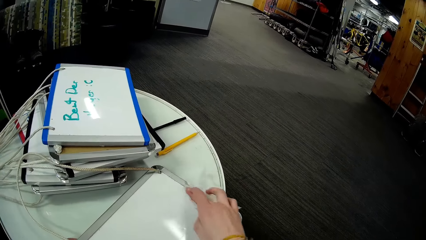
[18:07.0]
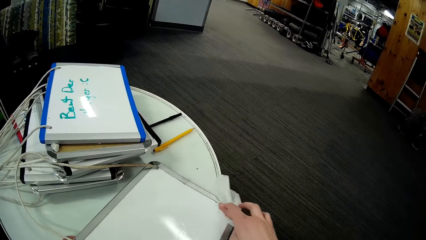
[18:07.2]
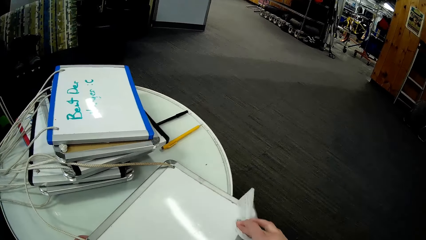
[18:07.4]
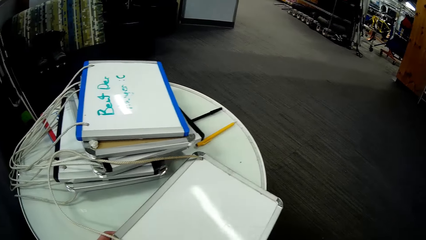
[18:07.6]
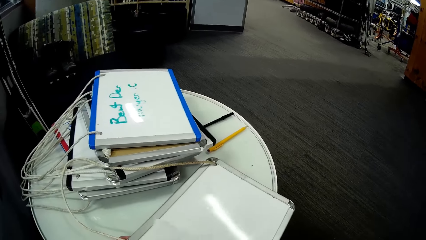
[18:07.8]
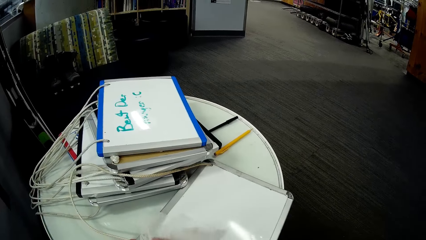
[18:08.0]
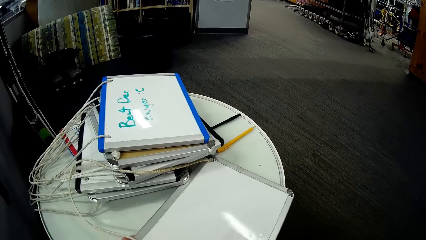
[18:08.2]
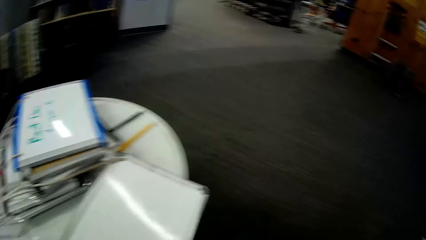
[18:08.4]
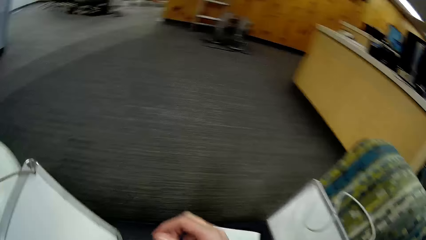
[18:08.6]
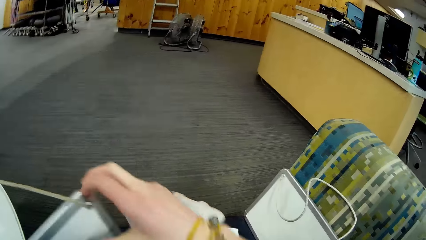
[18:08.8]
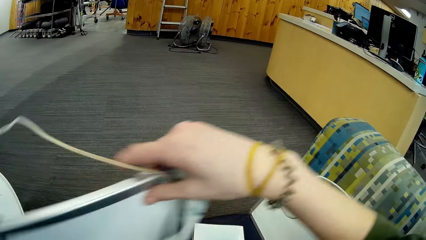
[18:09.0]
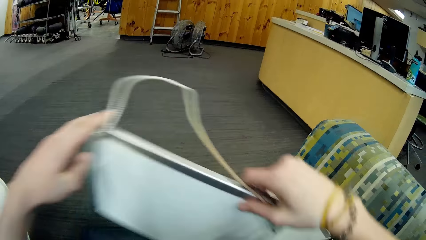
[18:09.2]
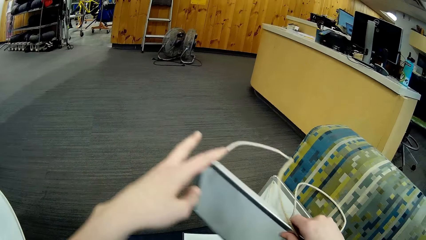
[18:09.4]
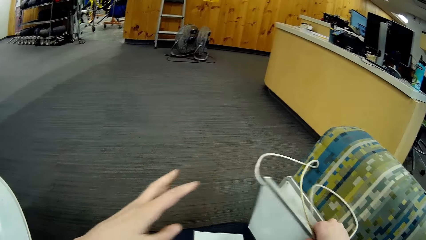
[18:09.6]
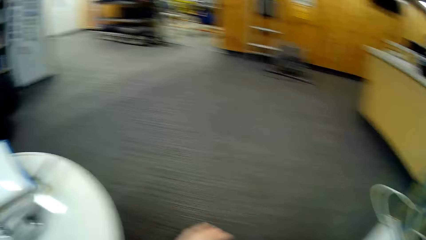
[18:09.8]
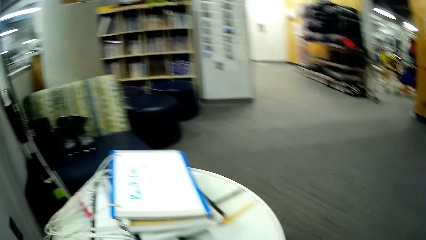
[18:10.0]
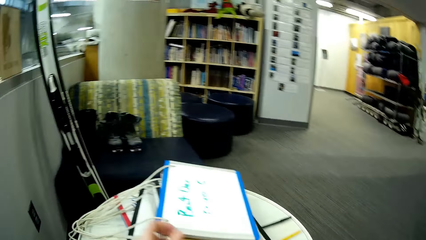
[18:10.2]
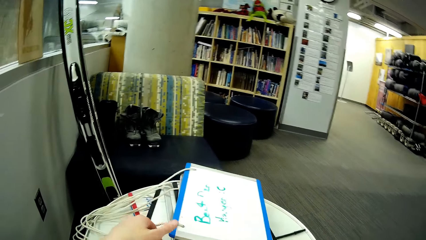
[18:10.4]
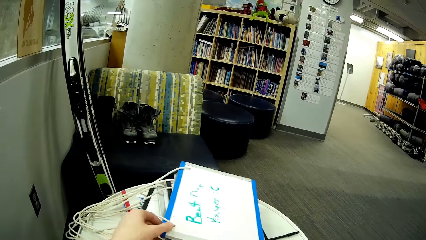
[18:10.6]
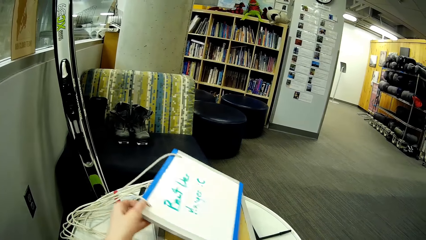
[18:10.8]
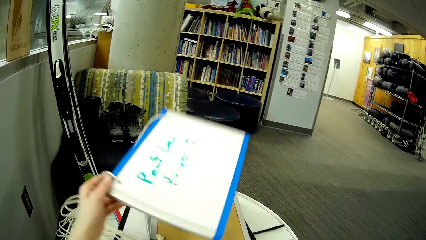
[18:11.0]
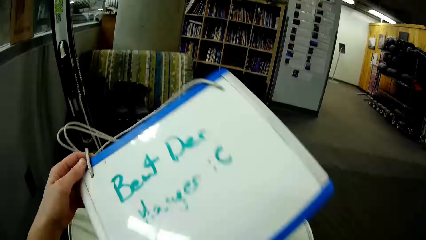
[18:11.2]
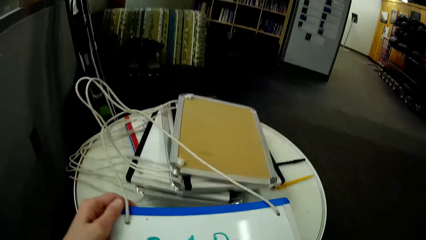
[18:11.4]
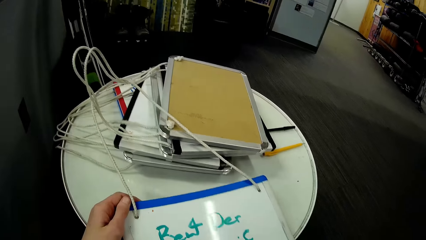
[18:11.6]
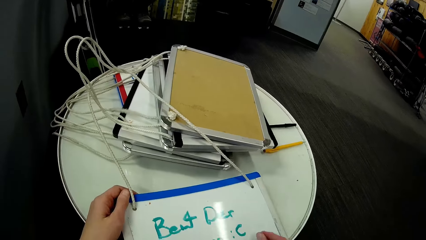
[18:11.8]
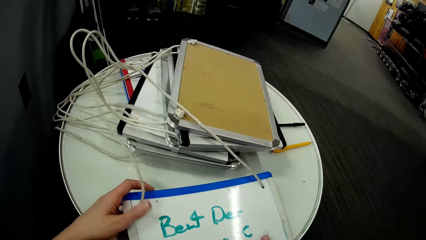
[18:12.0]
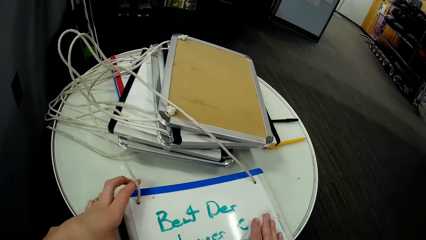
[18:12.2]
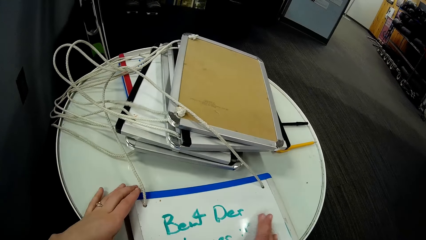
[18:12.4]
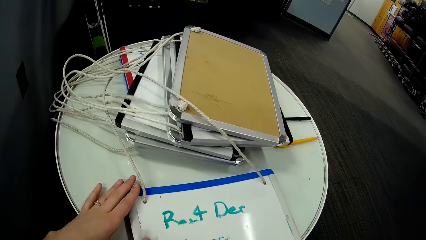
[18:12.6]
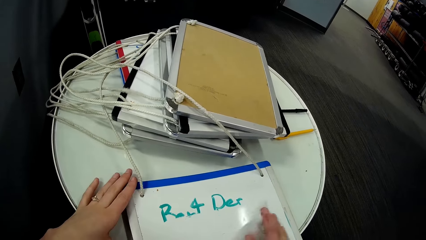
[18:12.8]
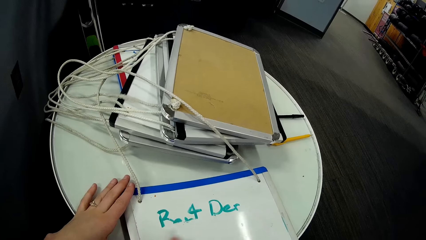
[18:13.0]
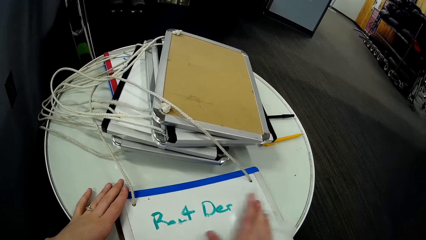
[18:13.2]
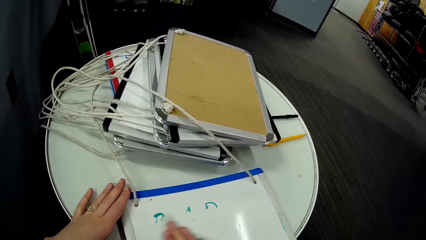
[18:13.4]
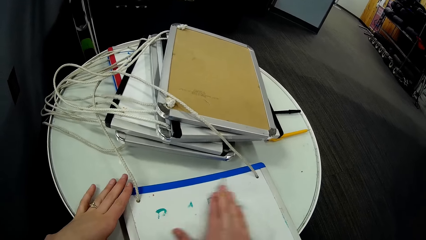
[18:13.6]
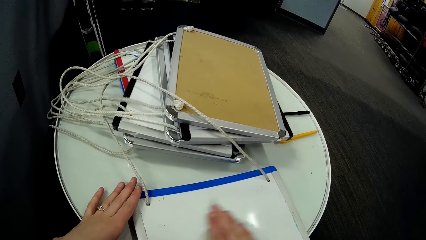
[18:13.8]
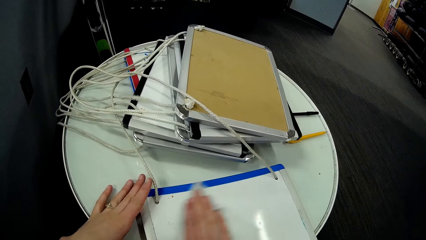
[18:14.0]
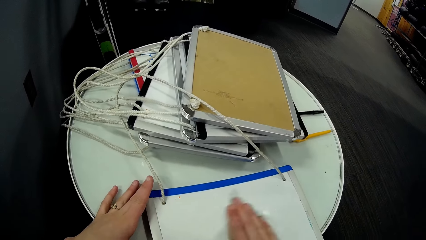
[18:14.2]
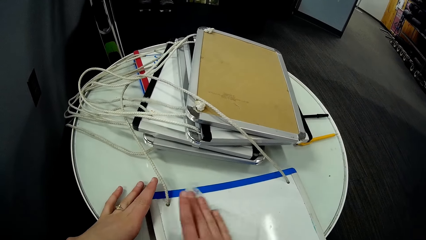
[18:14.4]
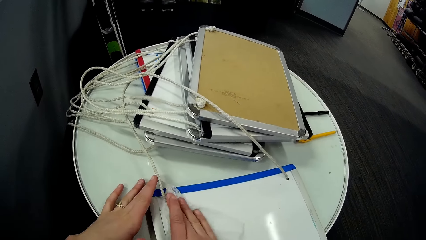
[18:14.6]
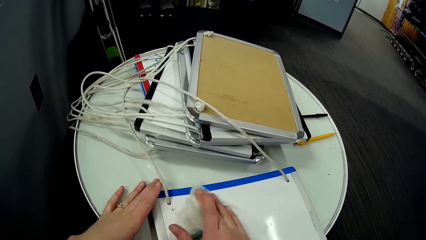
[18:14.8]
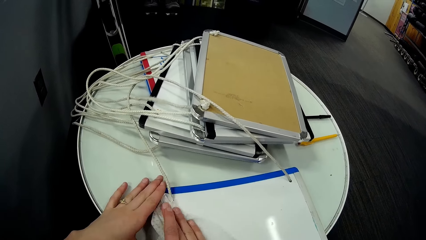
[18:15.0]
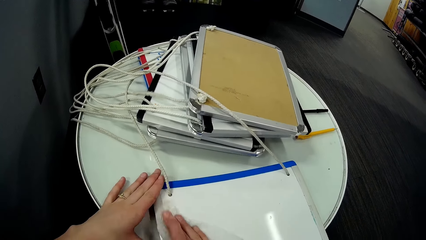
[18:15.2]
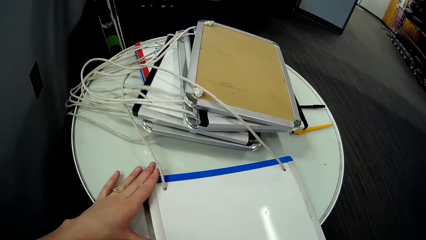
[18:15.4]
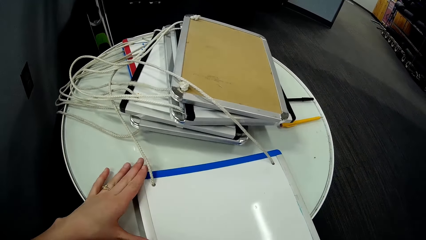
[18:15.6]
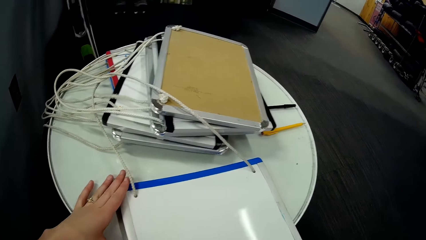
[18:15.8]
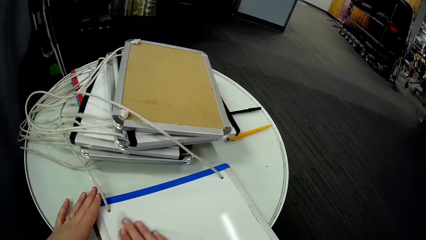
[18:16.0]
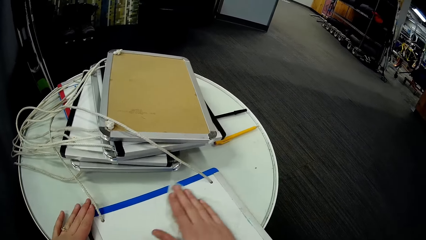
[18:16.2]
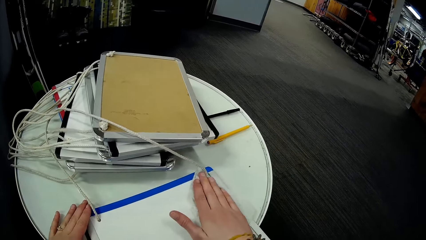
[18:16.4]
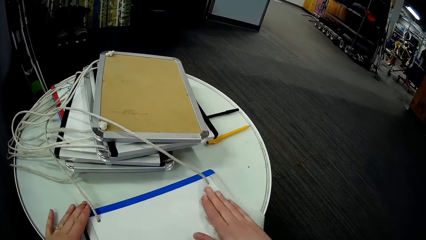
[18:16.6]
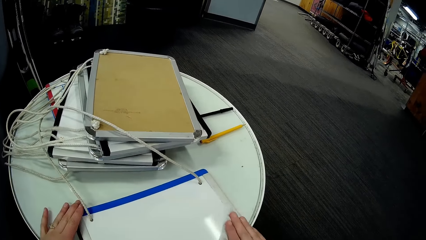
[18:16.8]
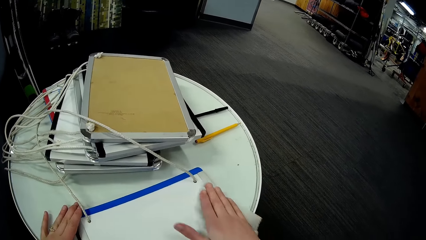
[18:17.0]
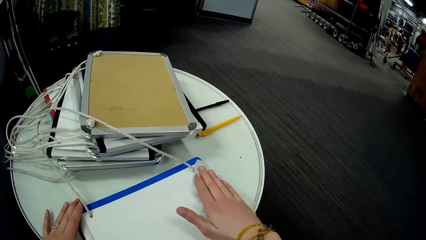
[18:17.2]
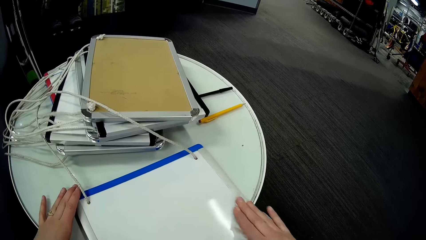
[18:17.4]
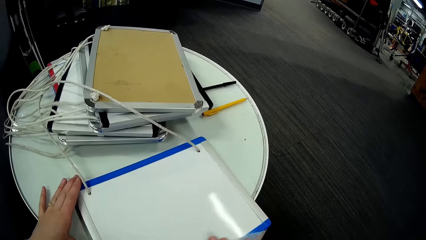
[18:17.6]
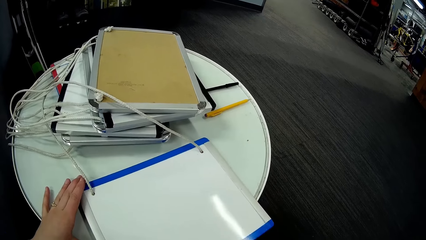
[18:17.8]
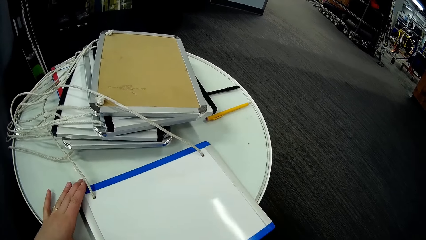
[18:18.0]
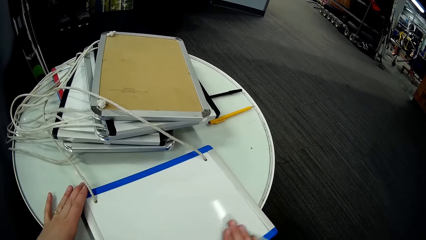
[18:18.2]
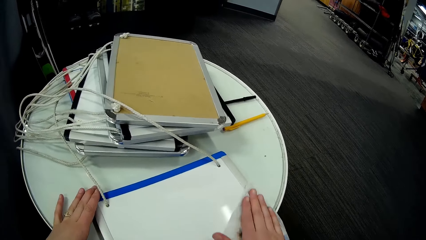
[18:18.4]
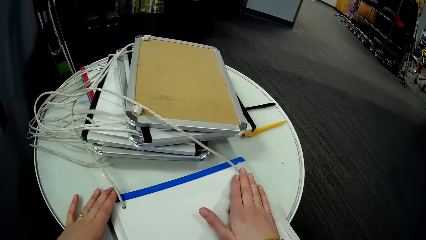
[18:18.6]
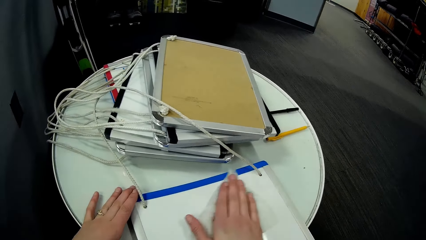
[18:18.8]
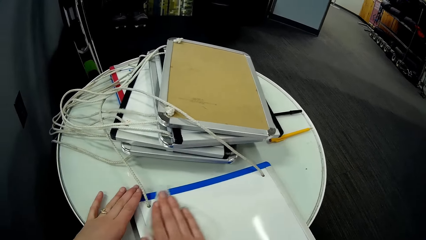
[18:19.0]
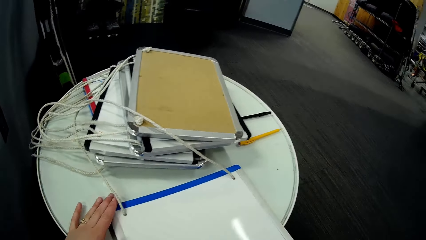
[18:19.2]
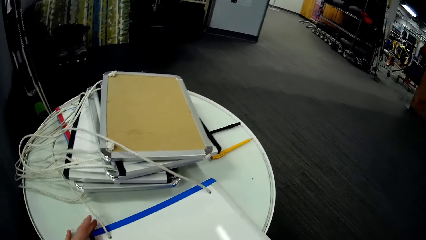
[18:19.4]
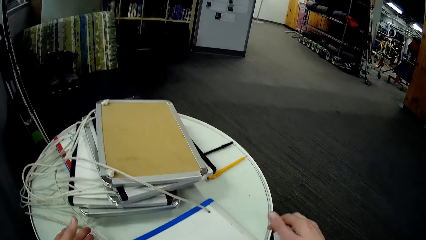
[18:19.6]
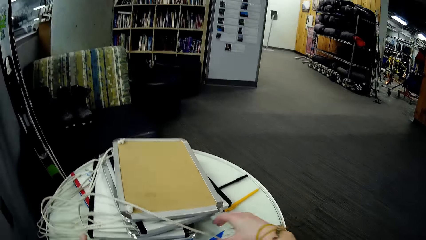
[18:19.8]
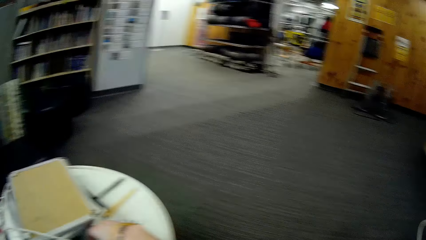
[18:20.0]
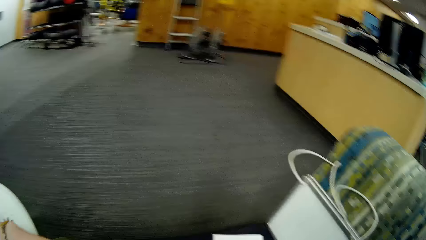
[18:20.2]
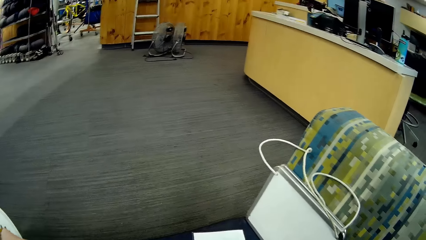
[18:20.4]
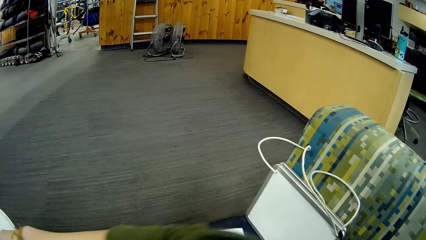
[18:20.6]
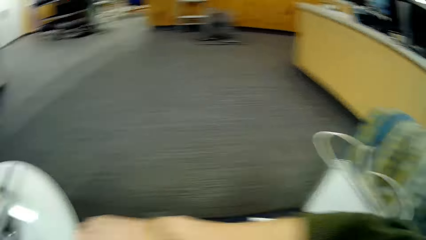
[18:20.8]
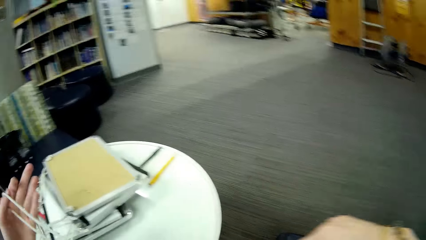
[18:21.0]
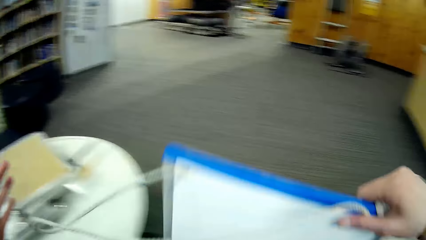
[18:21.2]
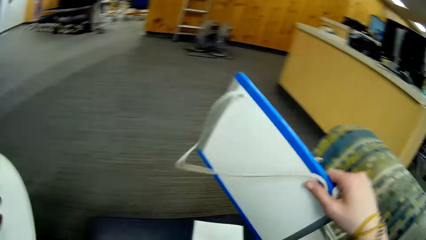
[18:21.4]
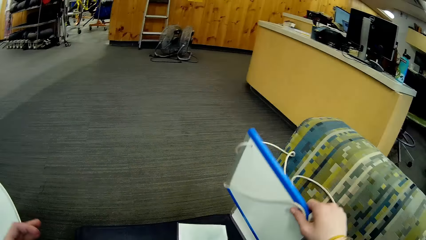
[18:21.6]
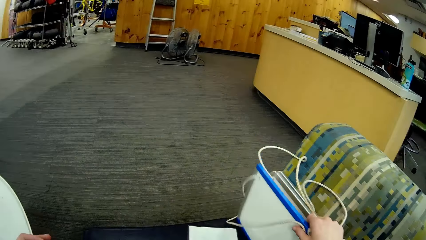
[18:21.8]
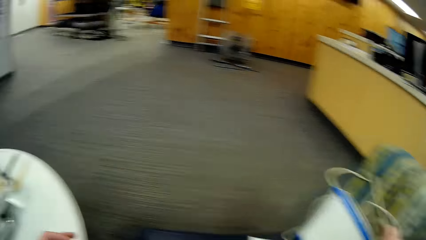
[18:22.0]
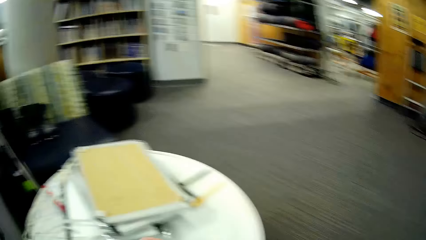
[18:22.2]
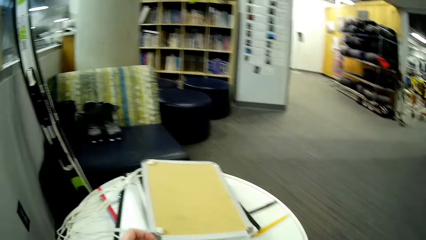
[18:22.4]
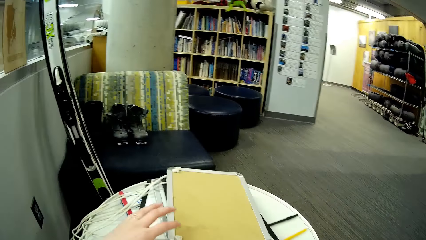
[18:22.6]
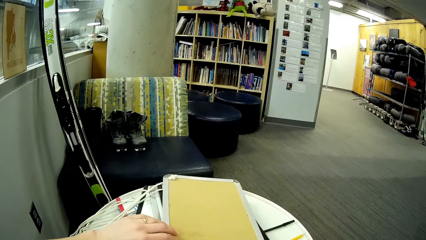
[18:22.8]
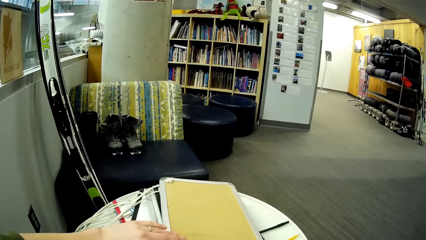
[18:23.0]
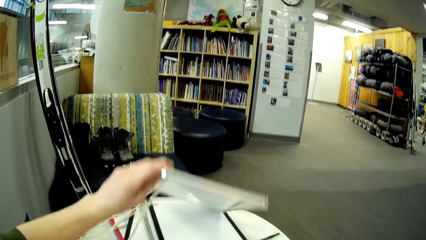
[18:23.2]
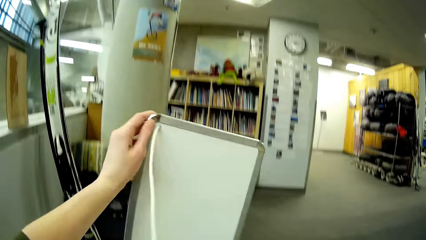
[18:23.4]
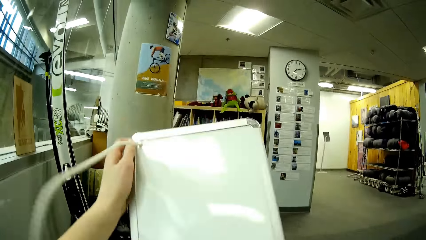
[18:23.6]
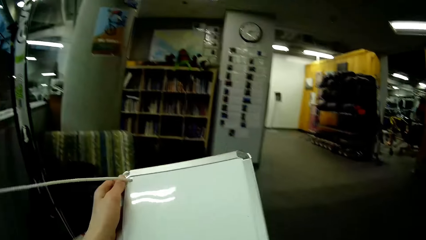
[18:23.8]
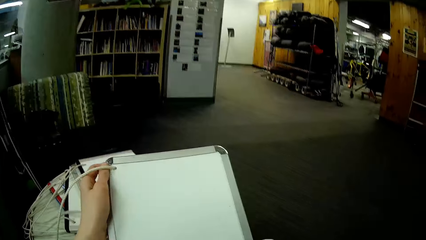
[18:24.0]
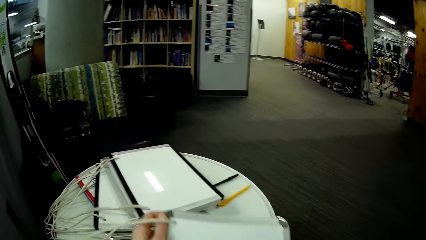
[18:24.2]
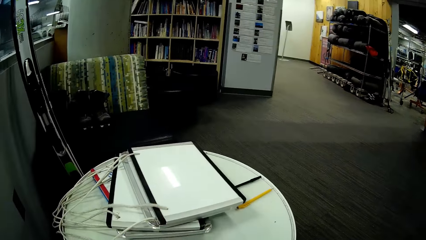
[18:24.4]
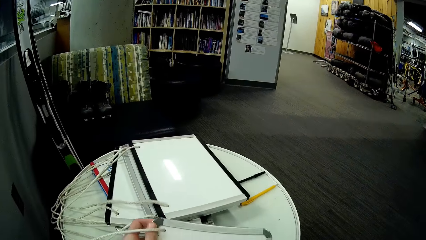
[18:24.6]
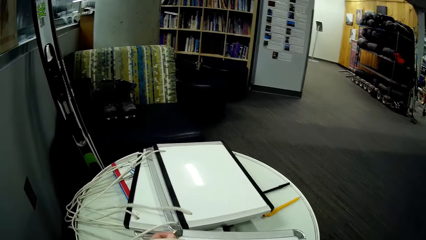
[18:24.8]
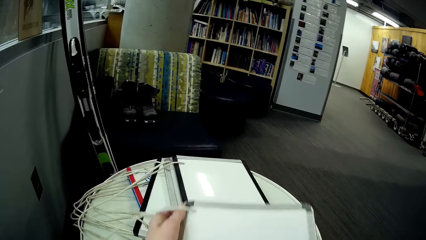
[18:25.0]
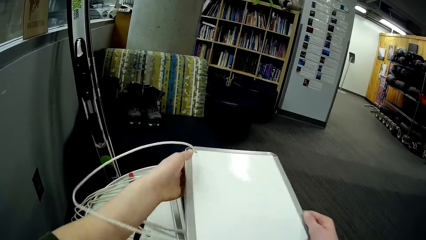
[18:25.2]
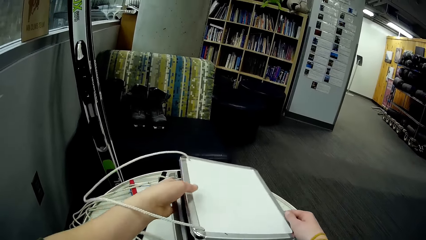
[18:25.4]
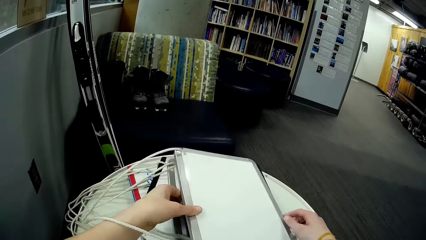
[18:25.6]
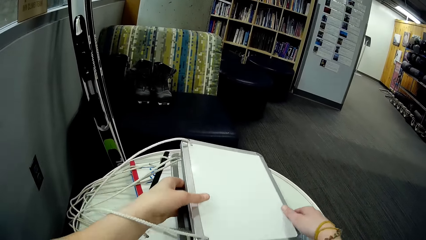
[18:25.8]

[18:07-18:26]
The camera wearer picks the white board from the table and wipes the white board with the wet wipe tissue. They put a frame on the floor. They put a tag on the chair. They wipe the tags. They pick the frame.
